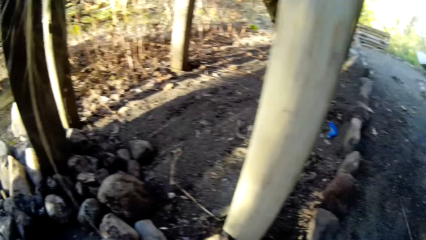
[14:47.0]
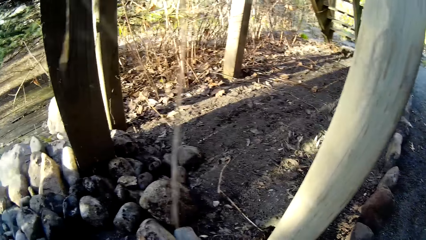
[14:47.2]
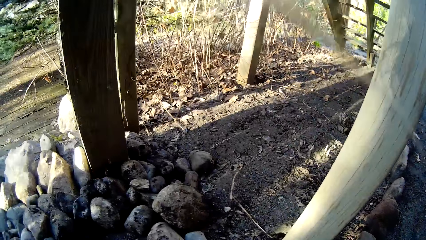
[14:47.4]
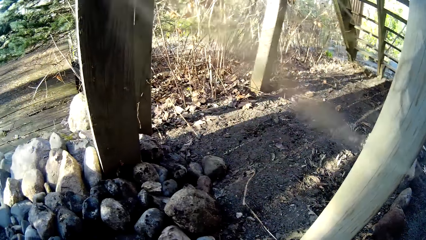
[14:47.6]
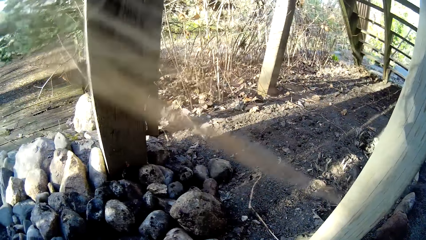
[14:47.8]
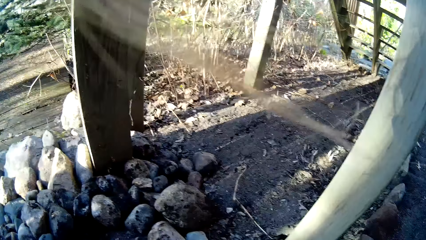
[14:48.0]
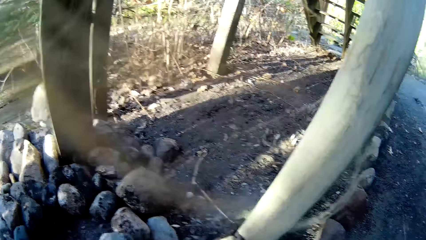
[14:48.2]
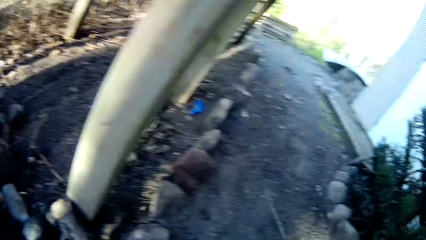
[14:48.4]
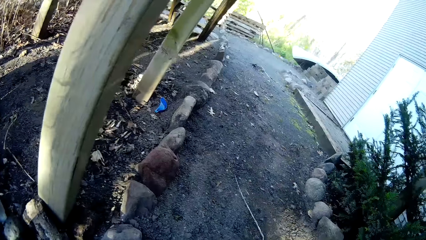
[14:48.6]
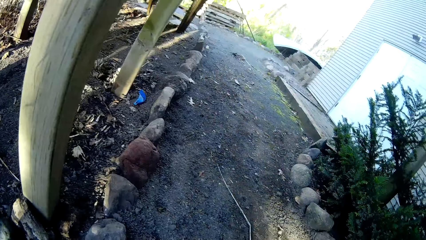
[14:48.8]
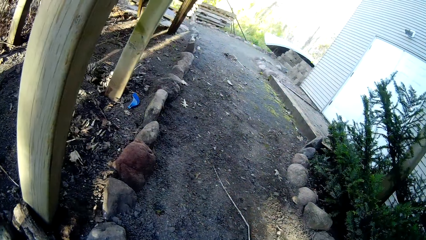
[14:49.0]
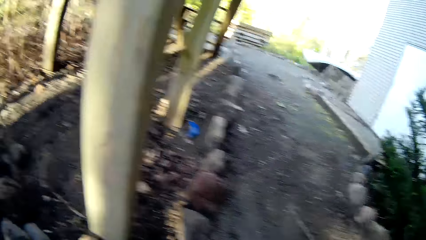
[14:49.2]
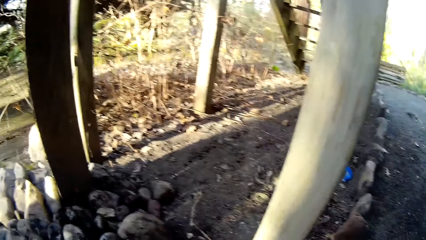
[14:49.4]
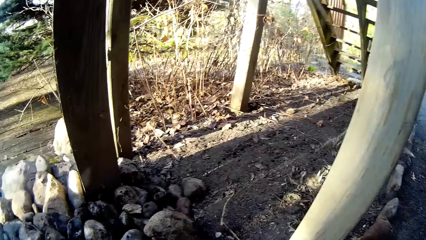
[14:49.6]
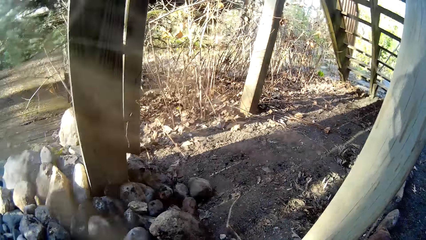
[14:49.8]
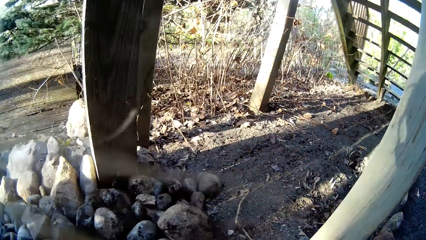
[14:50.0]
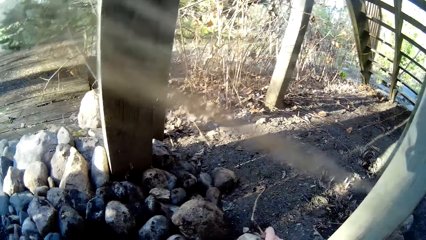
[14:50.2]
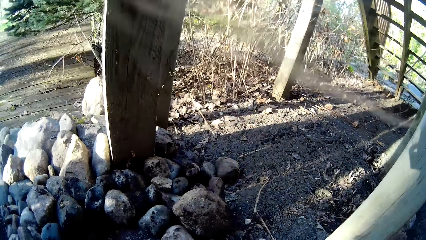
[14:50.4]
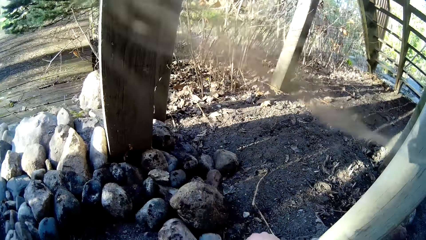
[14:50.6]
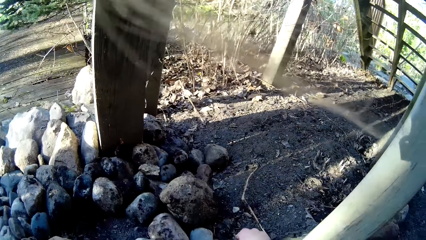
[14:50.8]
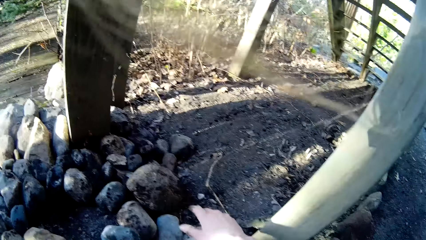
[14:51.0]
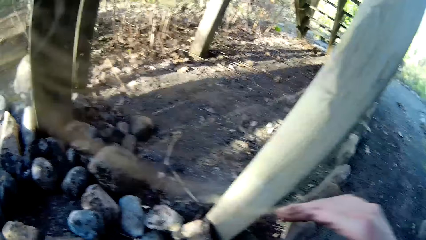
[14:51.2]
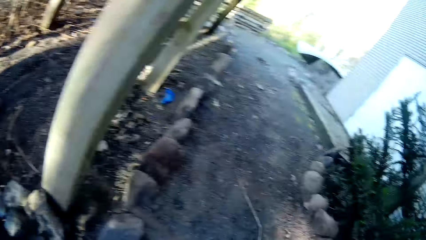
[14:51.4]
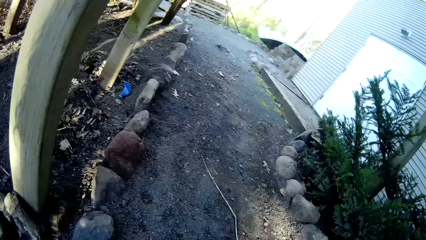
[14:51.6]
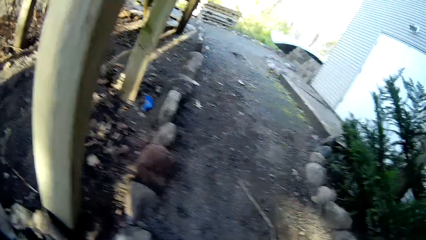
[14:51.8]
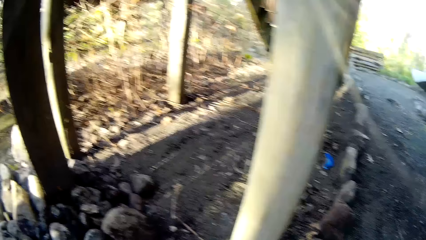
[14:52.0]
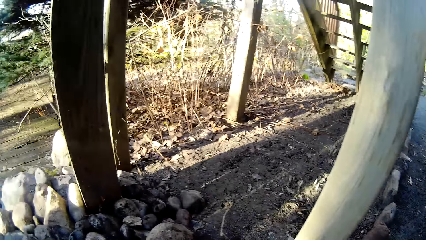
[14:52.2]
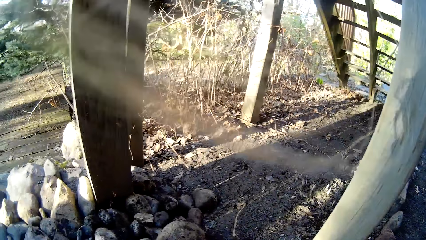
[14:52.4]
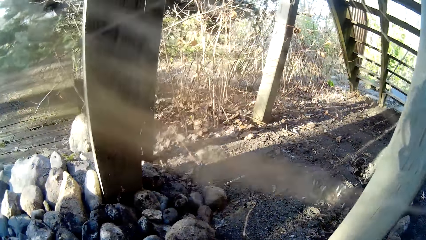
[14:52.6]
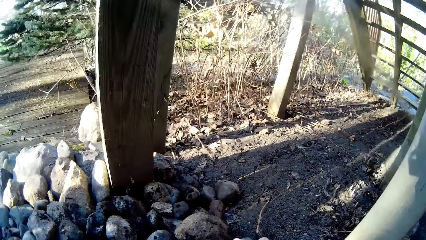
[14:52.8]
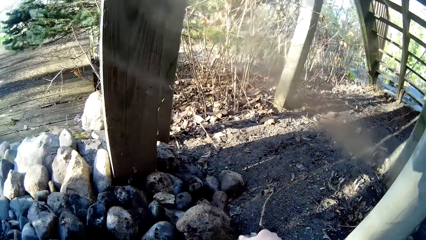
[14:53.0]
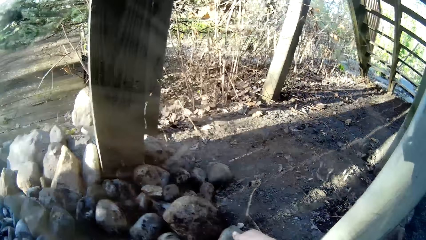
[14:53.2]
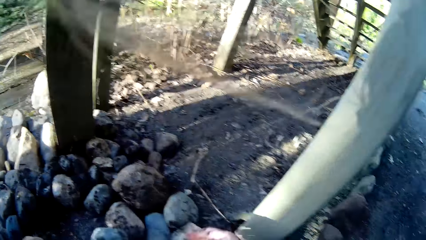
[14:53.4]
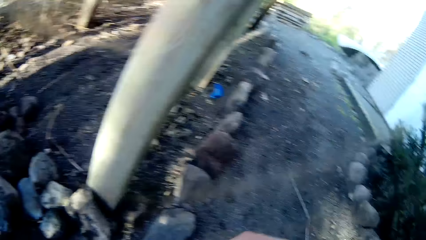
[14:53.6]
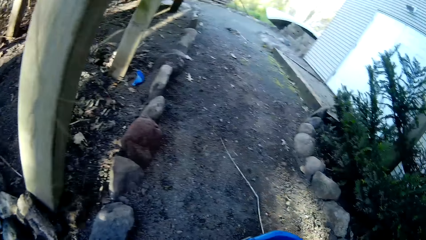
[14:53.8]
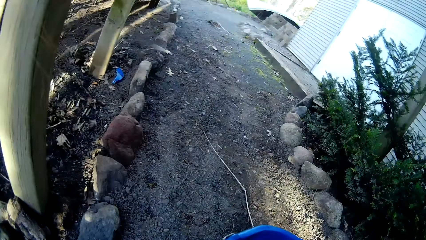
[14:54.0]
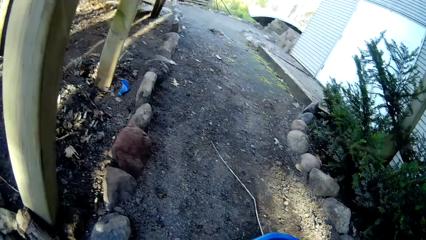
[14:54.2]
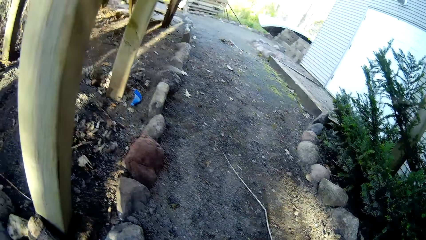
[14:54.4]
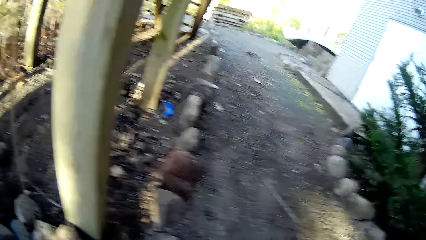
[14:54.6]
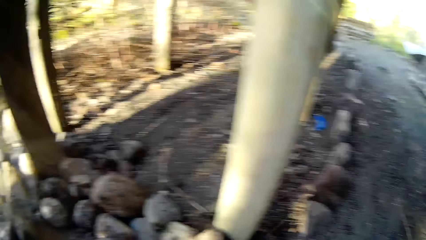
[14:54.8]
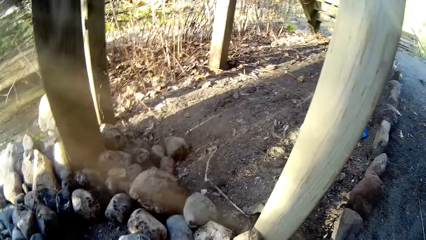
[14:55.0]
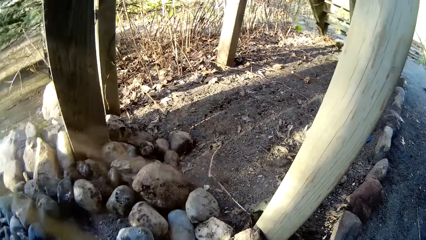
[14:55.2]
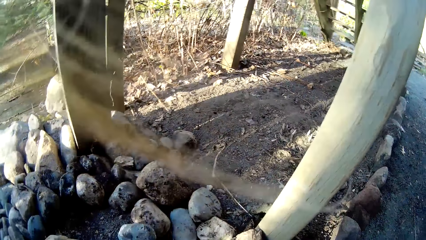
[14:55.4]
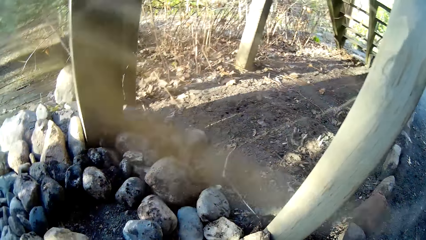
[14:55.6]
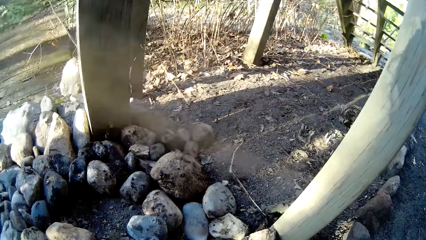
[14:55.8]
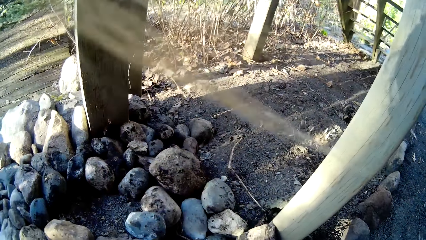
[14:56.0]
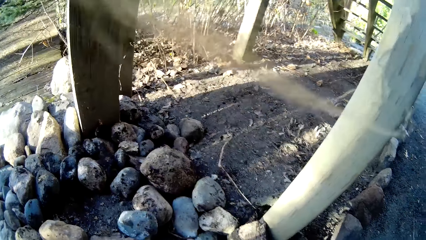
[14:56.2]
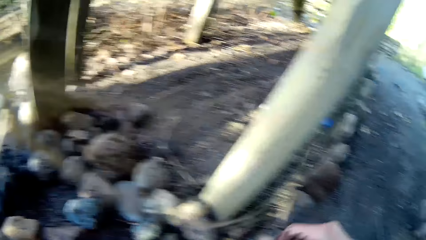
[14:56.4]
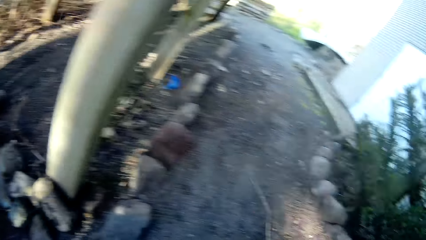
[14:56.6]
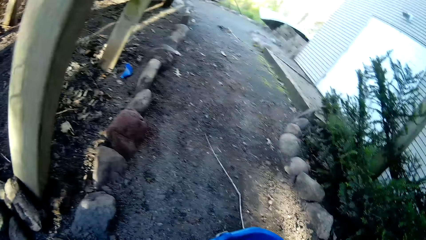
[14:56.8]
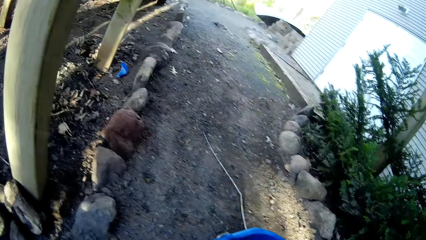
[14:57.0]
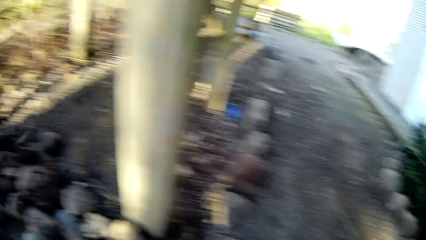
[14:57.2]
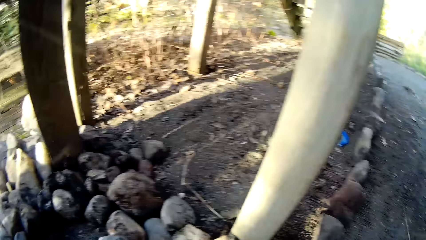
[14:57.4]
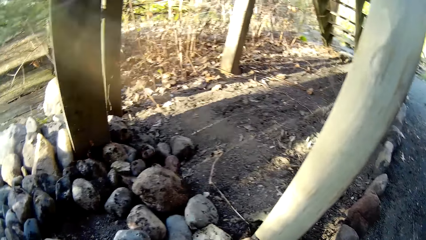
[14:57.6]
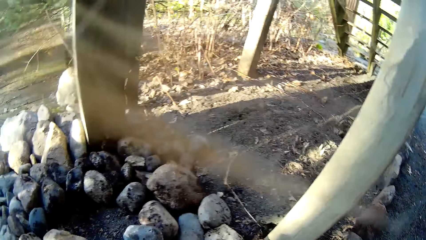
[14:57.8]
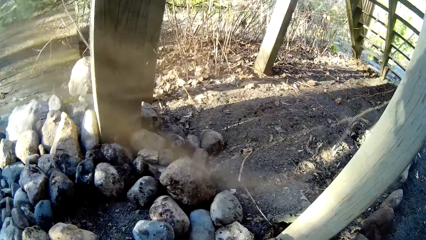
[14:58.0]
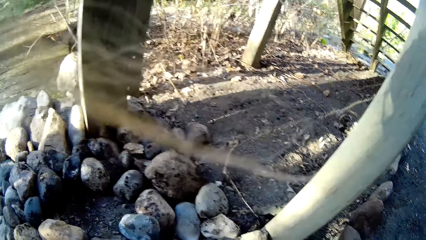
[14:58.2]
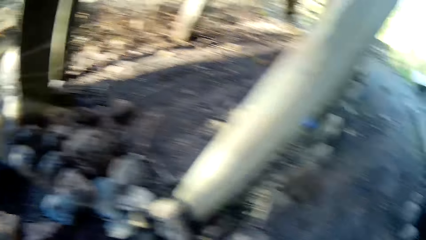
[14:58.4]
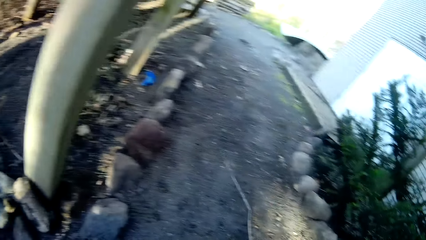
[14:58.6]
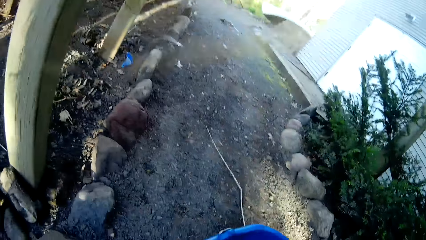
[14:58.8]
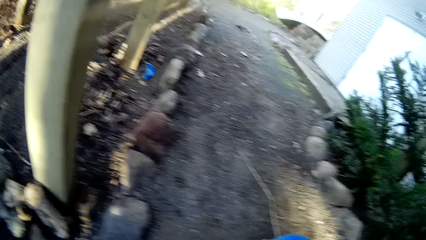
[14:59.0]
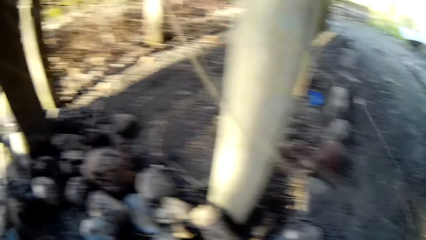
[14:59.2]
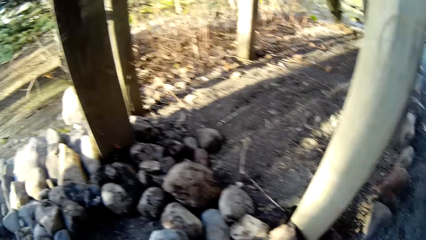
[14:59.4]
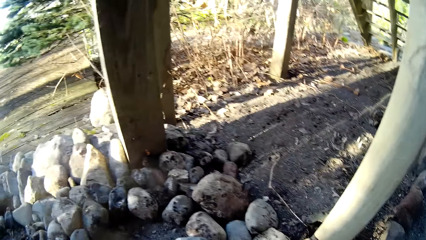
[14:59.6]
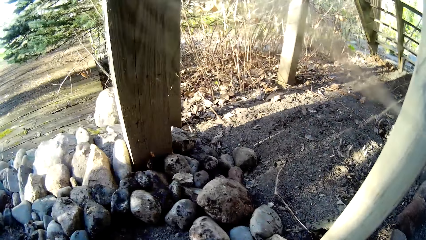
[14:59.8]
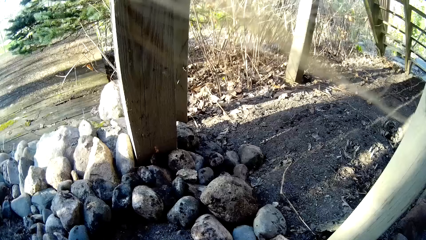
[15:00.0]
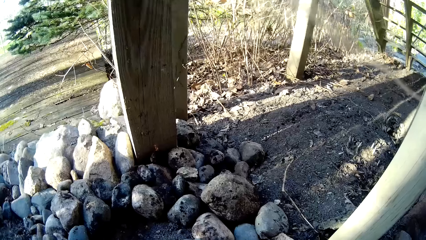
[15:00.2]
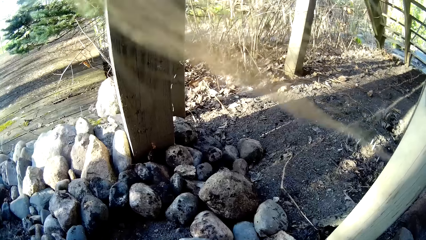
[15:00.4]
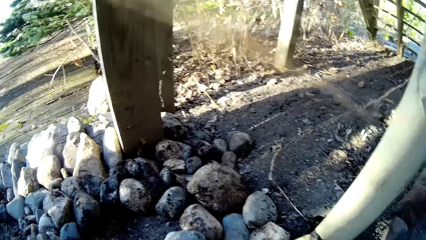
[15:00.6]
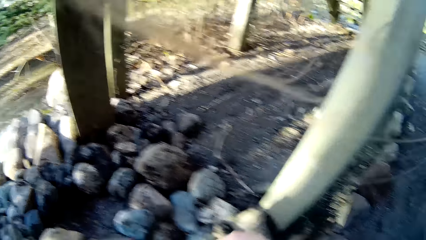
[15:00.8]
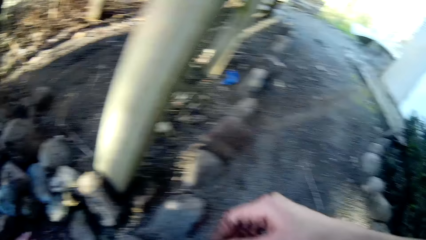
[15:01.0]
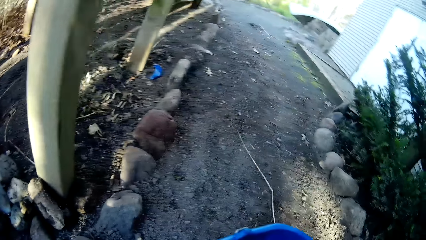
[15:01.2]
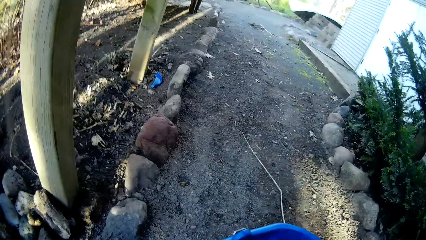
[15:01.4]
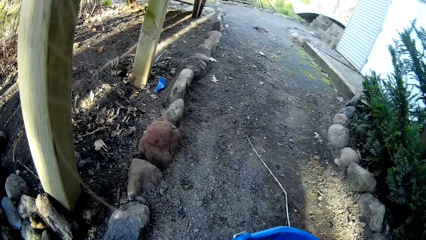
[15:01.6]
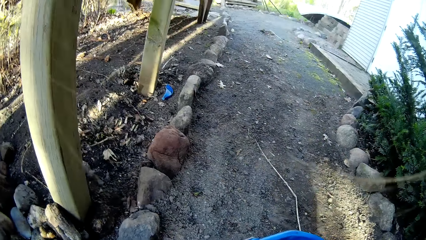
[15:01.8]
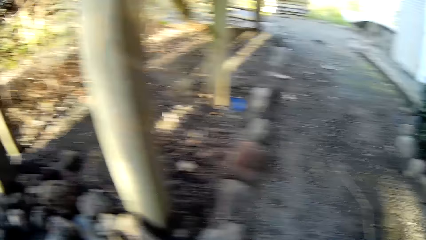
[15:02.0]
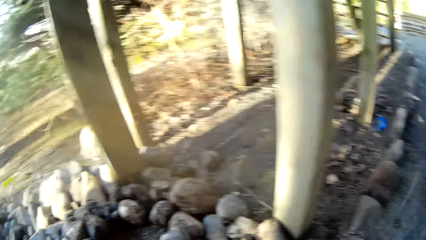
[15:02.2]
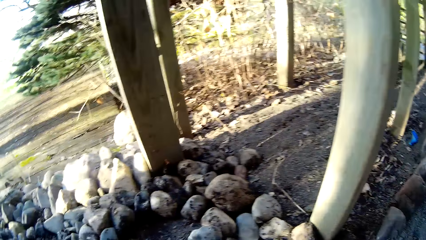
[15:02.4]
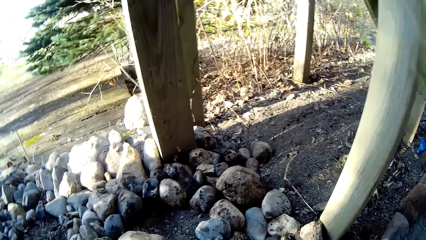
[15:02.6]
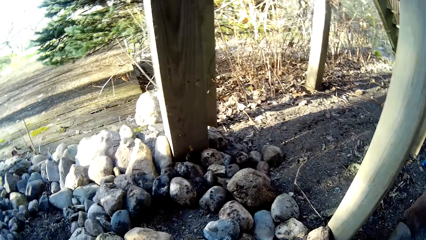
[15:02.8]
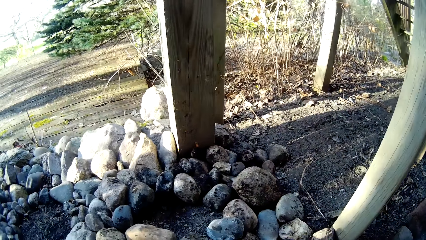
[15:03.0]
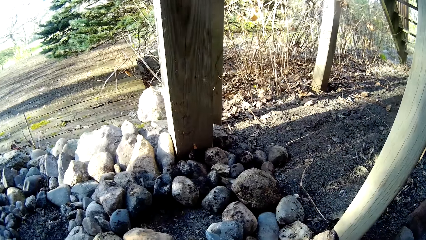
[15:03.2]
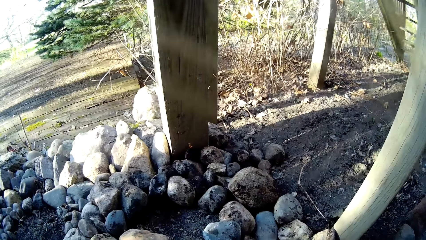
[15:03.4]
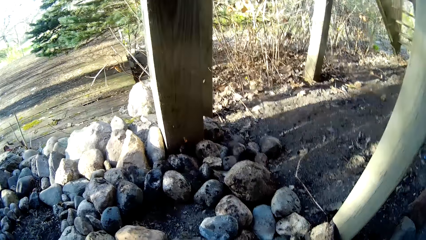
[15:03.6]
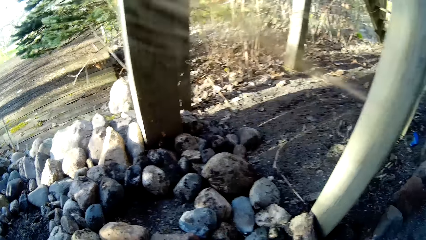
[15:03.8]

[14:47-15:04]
The camera wearer places a stone in her right hand on the ground. She does it again. She puts rocks in a bucket.
